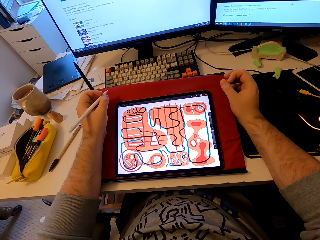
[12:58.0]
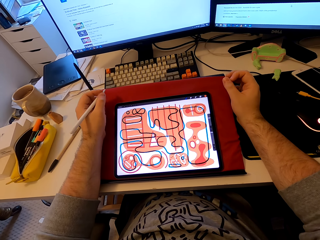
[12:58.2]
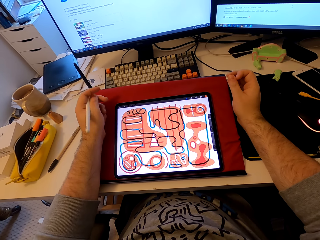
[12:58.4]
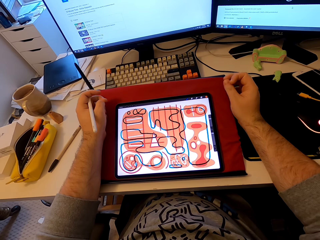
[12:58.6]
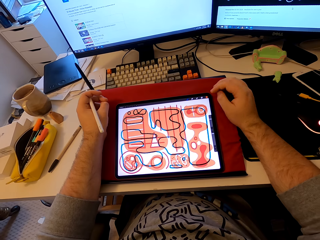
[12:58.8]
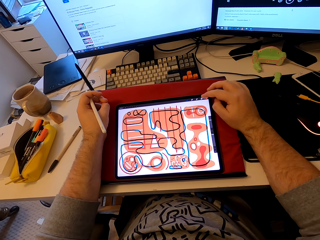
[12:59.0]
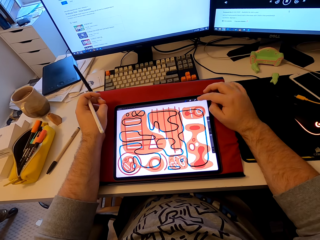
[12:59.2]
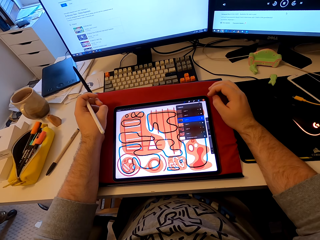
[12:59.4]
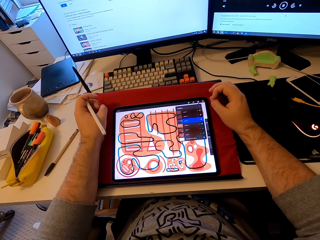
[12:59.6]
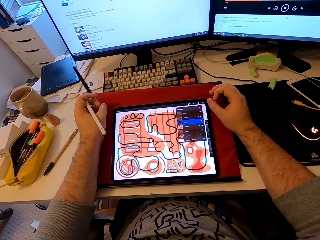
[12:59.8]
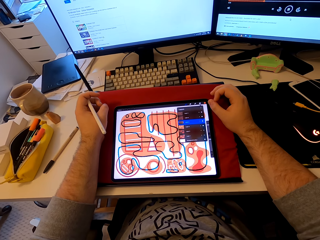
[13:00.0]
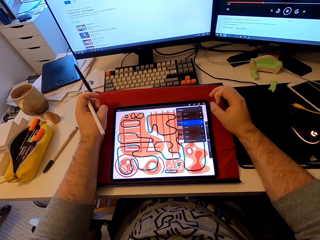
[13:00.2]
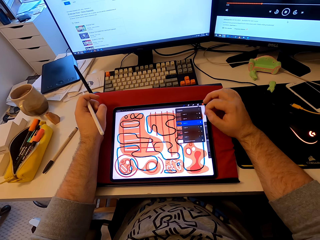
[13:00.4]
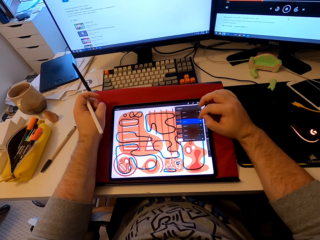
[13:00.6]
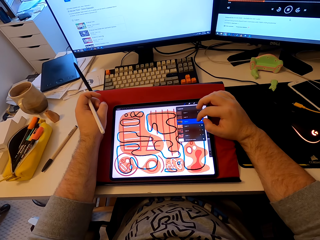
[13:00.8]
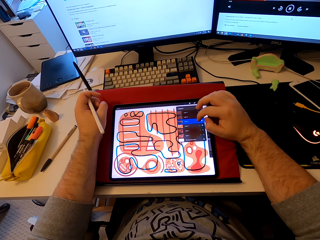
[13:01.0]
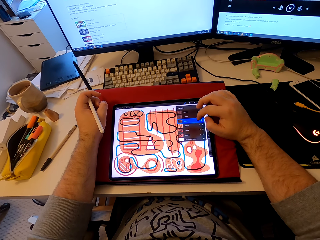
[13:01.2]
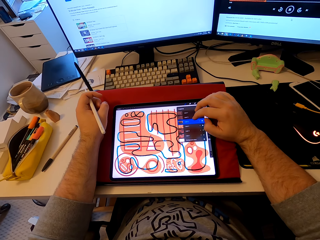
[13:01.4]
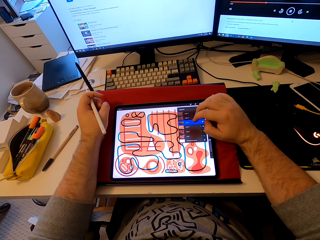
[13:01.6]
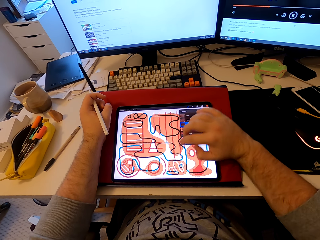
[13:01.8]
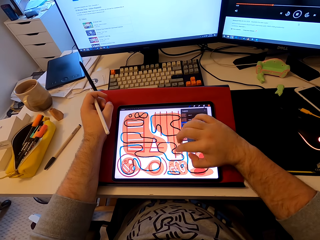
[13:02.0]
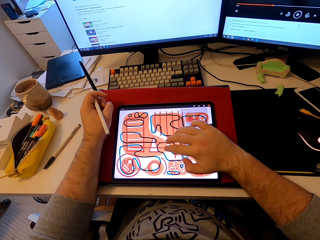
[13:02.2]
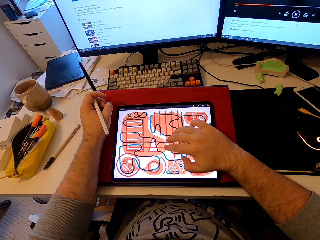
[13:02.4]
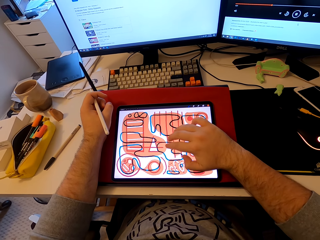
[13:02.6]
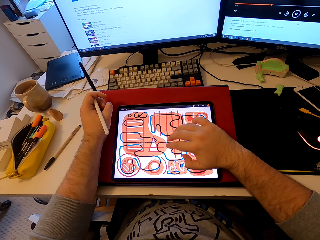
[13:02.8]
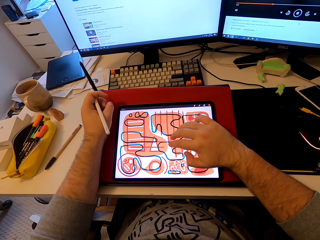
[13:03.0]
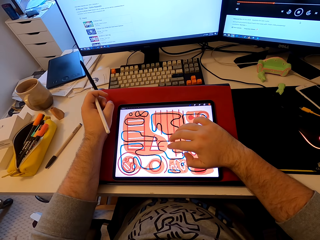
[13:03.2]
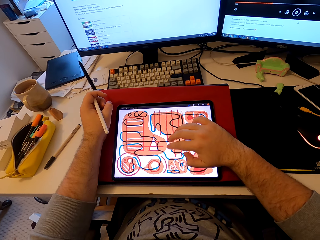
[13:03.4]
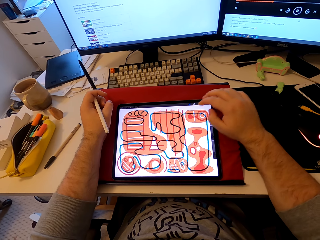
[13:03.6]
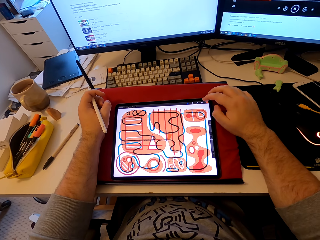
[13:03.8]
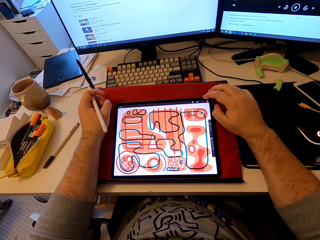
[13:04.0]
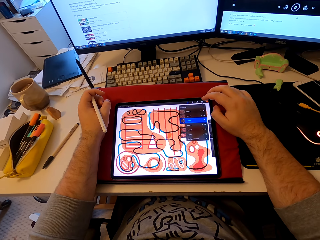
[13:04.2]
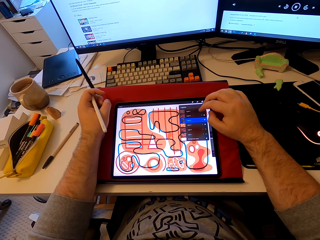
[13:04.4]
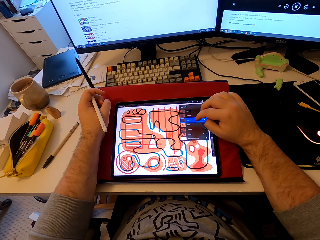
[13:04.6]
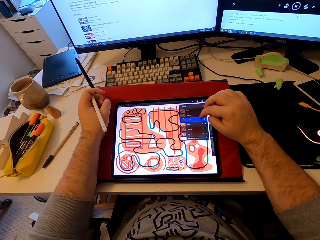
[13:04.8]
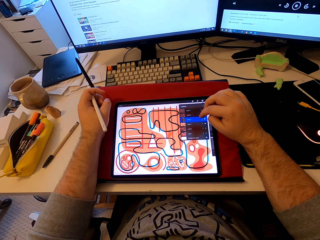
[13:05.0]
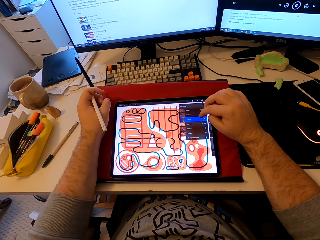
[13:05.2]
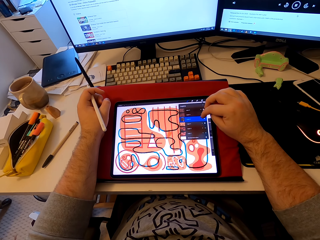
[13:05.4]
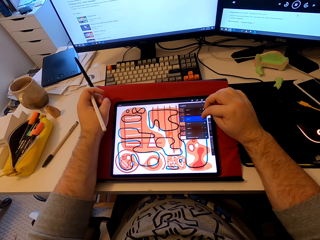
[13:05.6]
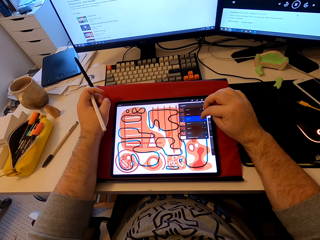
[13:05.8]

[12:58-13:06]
The camera wearer operates the iPad.

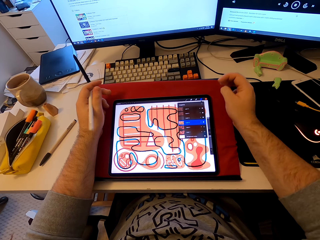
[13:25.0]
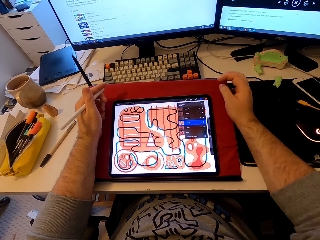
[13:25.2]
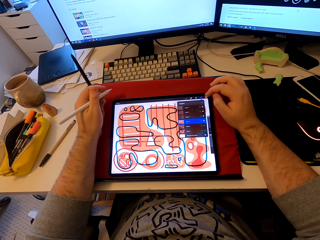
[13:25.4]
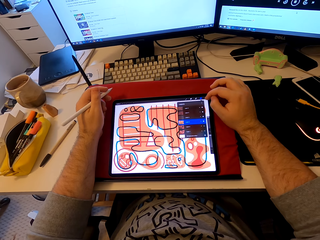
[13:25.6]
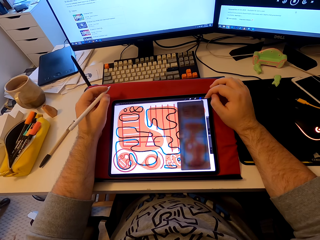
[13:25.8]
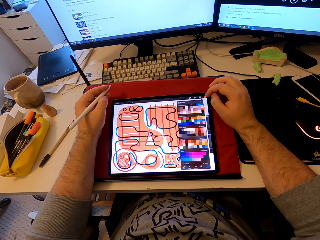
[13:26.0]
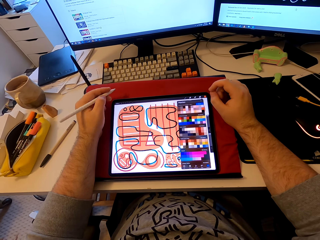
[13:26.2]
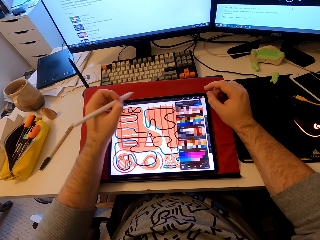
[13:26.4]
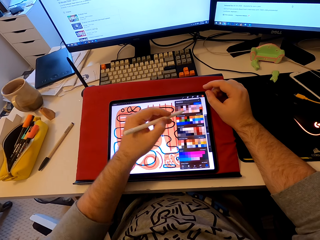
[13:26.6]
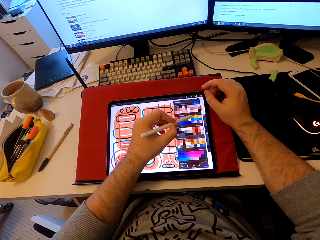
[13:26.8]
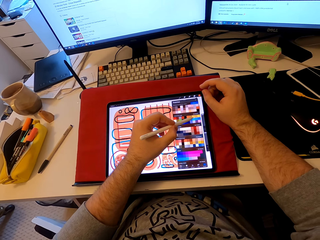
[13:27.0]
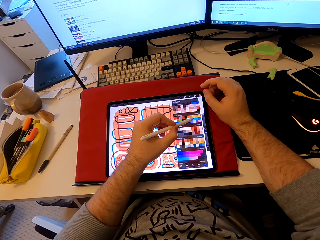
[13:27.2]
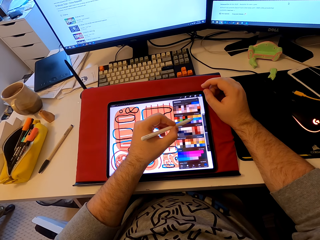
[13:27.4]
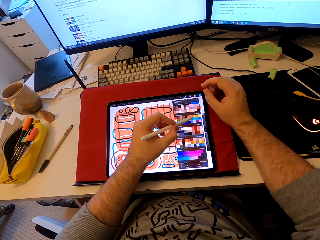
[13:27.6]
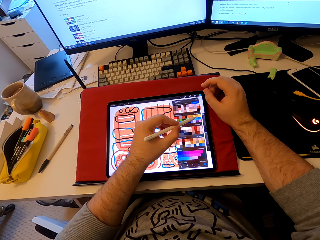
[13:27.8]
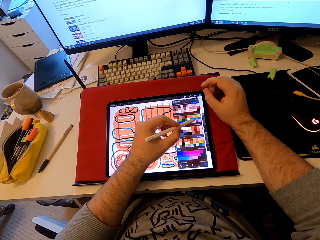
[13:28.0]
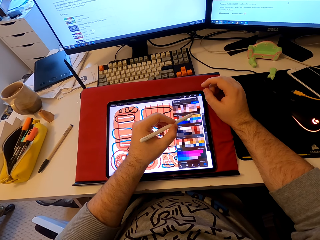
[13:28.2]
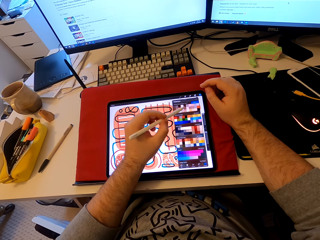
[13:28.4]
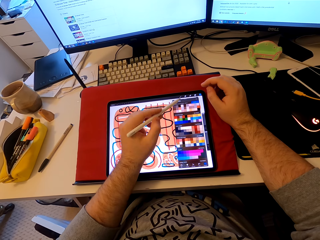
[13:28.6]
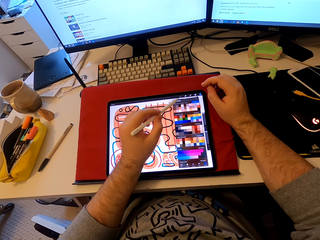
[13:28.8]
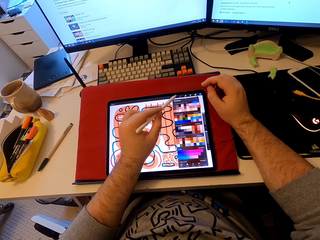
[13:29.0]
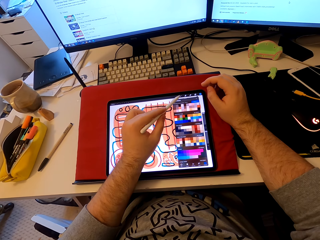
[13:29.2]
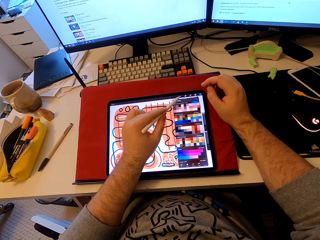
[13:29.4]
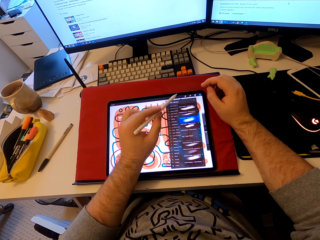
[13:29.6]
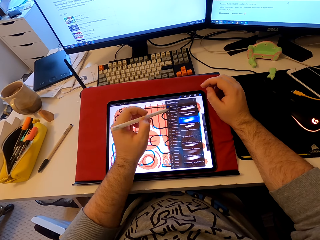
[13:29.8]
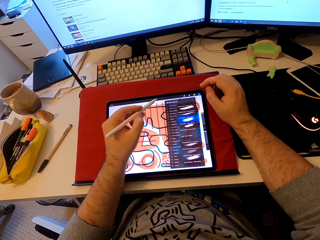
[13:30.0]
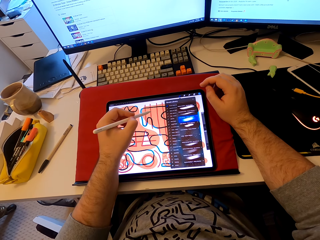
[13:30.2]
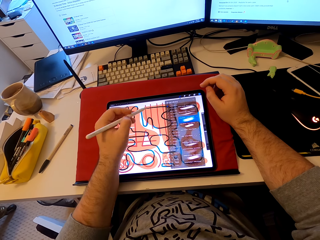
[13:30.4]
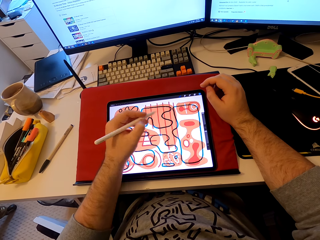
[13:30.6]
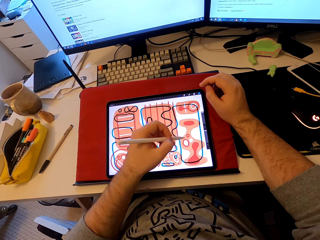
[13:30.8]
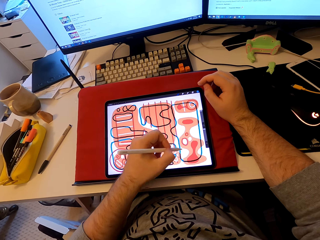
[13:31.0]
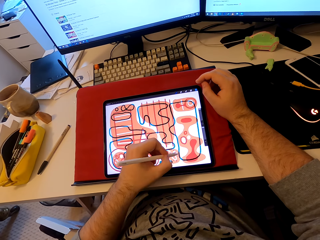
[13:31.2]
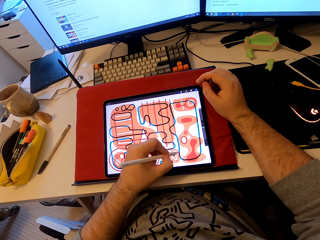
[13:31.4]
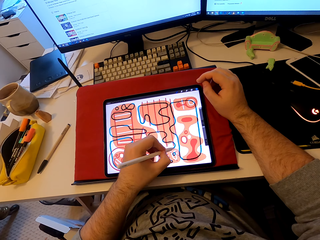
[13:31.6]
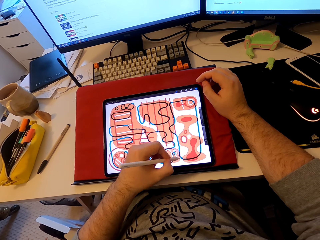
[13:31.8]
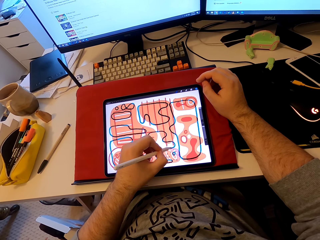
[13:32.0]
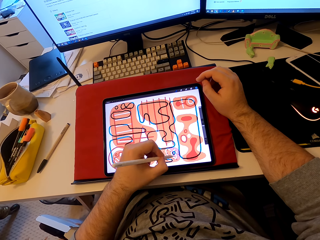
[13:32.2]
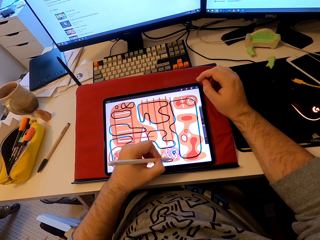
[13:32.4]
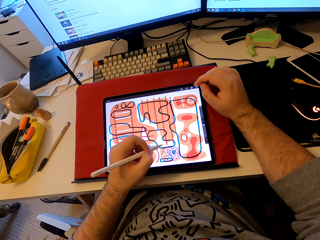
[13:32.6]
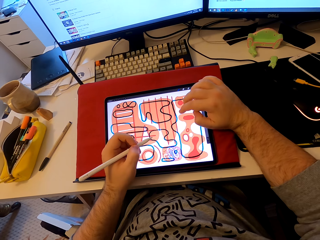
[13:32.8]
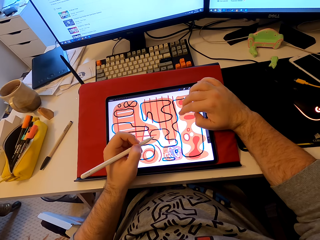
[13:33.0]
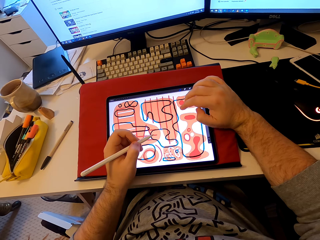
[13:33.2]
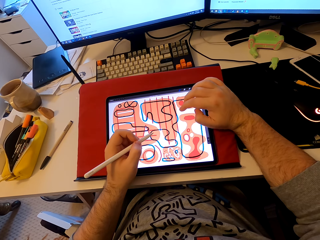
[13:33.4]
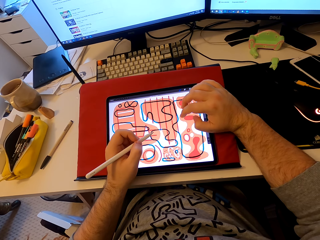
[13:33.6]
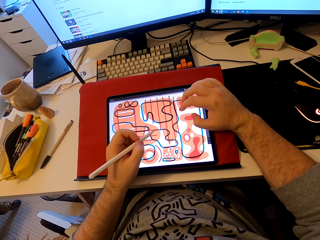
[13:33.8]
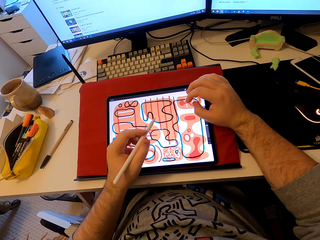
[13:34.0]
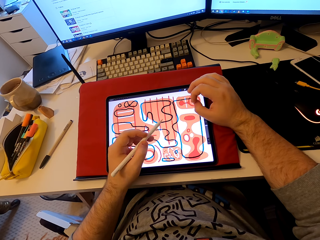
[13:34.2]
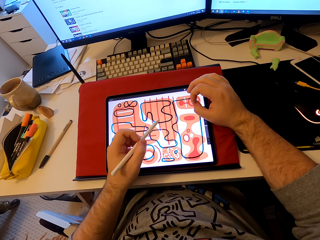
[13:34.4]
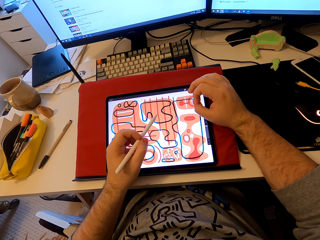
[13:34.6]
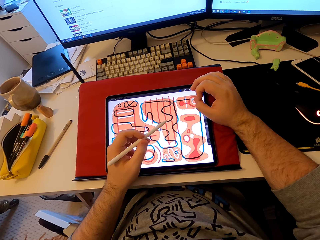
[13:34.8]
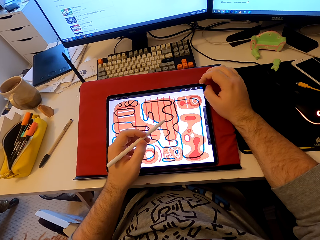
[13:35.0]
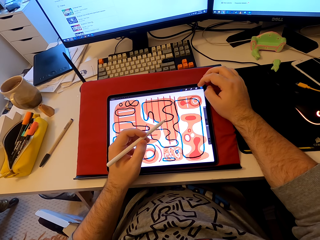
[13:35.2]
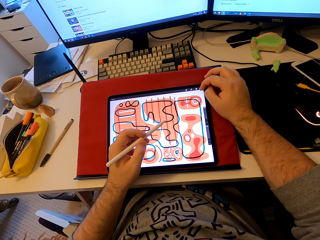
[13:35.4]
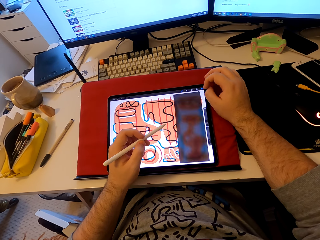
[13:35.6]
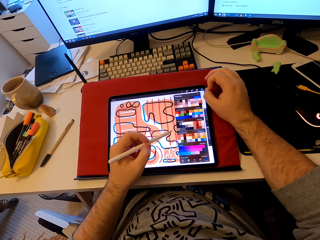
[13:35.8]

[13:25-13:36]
The camera wearer points the tablet with the stylus pen. They color on the tablet with the stylus pen. They tap the tablet's screen.

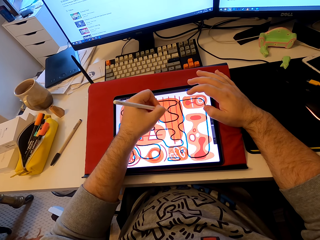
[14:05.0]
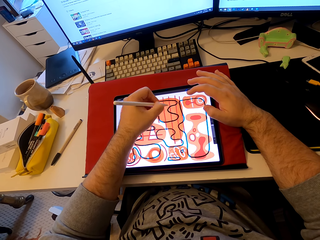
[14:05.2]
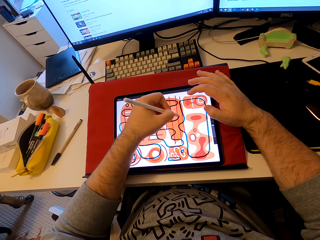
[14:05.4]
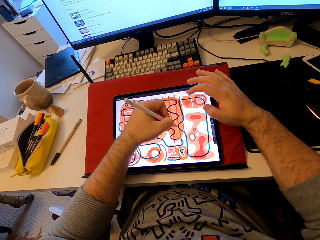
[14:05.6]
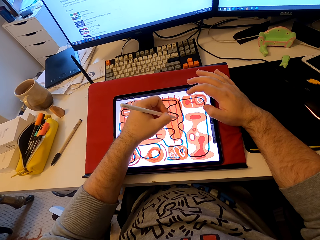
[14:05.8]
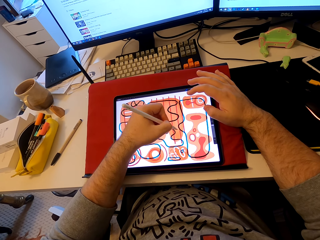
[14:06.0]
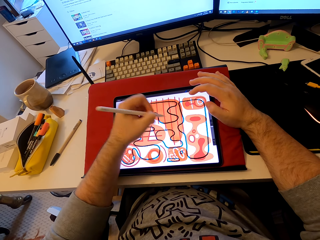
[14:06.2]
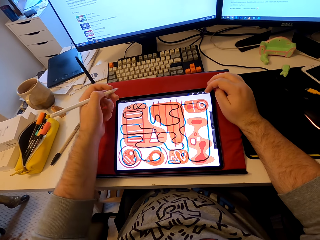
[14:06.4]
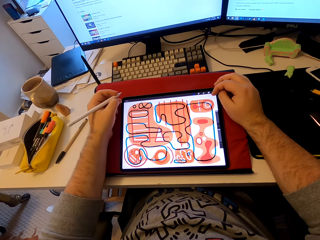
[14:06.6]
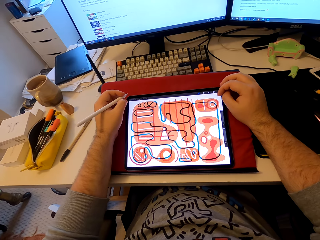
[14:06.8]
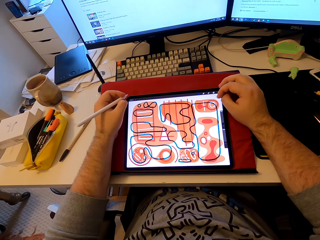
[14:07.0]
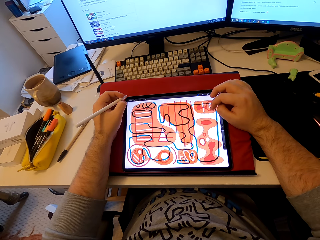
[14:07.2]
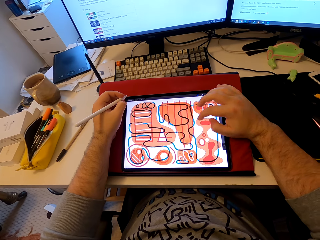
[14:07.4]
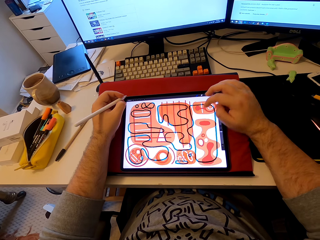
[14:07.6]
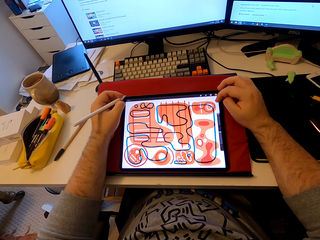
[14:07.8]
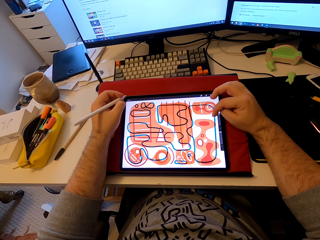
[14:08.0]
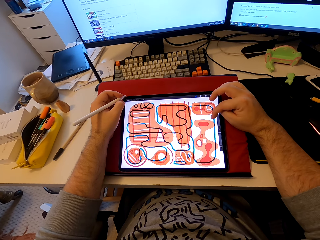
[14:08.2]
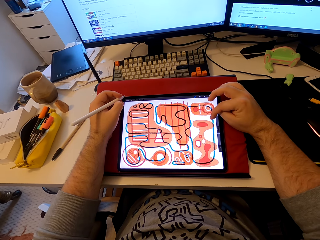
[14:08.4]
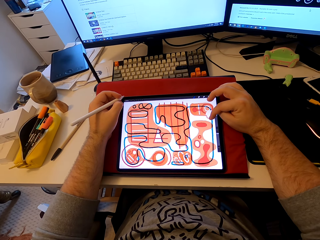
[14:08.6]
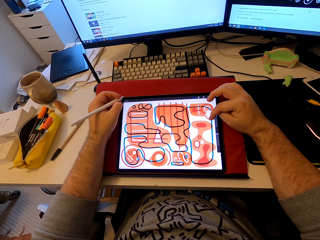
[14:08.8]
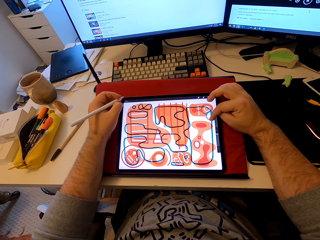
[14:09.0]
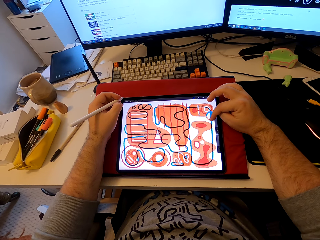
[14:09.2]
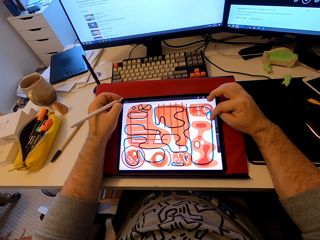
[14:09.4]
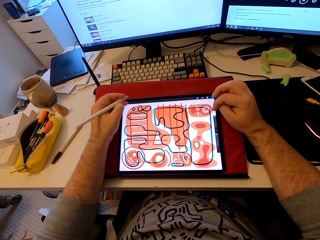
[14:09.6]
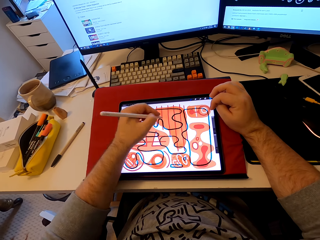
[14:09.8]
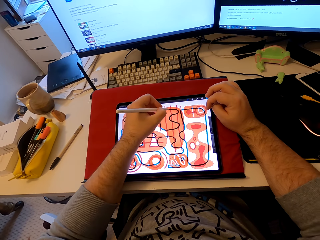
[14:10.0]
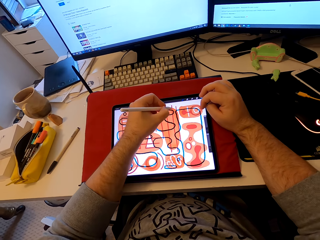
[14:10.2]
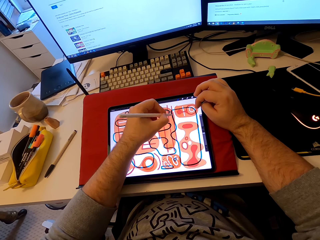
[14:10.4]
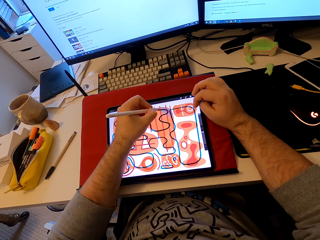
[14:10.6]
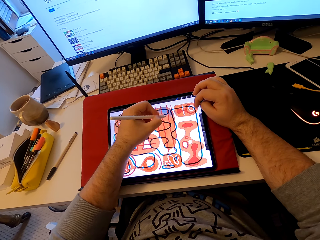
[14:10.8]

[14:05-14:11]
The camera wearer pulls his hand from the tablet. He operates the tablet. He taps on the tablet's screen. He holds the tablet's screen. He draws patterns on the tablet. He colors on the tablet's screen.
